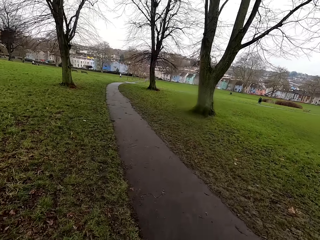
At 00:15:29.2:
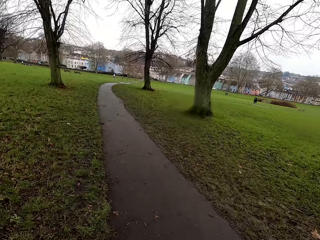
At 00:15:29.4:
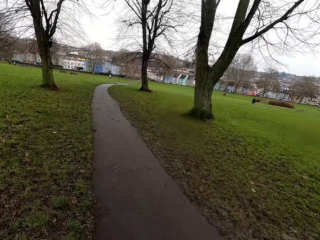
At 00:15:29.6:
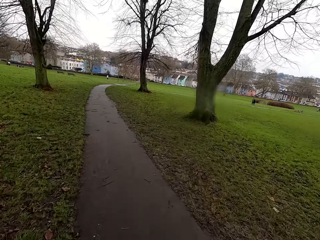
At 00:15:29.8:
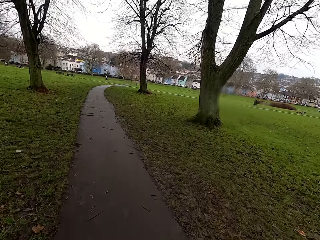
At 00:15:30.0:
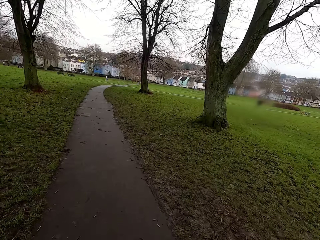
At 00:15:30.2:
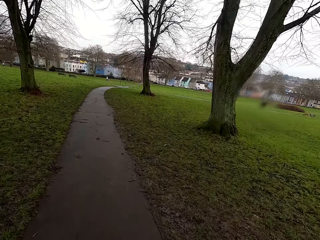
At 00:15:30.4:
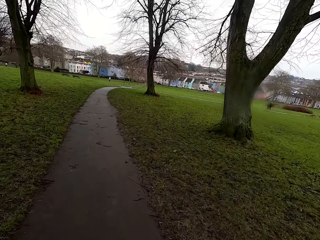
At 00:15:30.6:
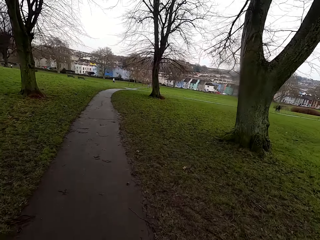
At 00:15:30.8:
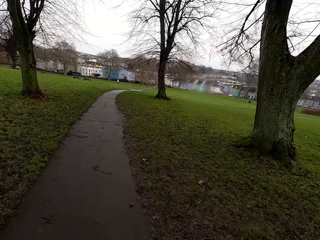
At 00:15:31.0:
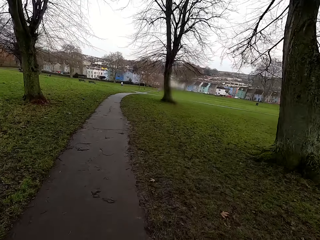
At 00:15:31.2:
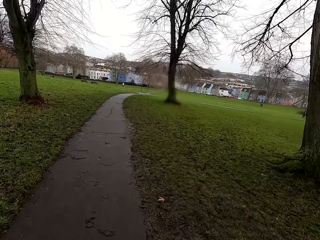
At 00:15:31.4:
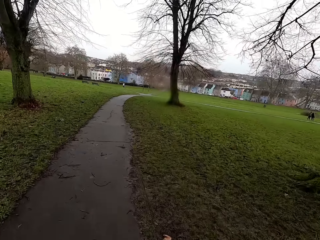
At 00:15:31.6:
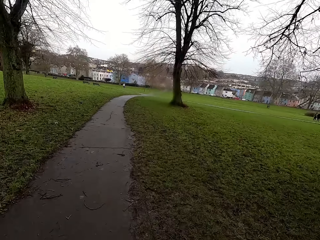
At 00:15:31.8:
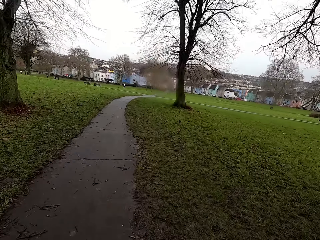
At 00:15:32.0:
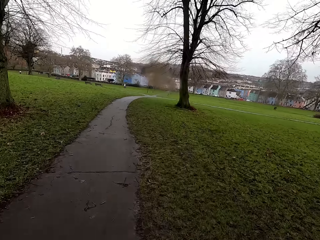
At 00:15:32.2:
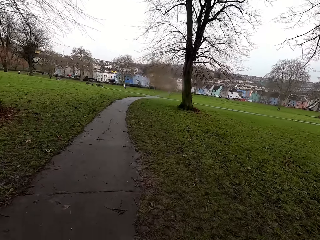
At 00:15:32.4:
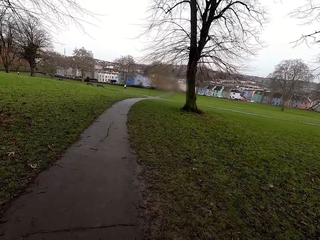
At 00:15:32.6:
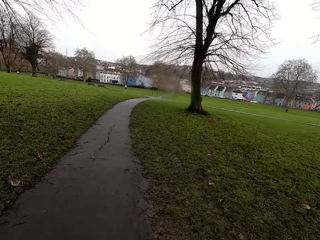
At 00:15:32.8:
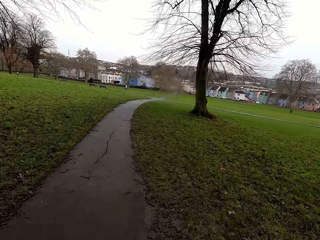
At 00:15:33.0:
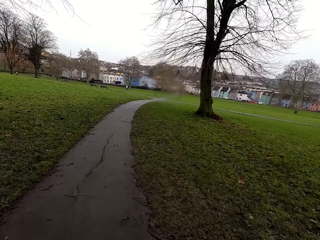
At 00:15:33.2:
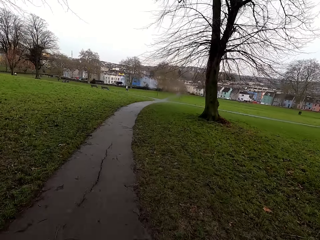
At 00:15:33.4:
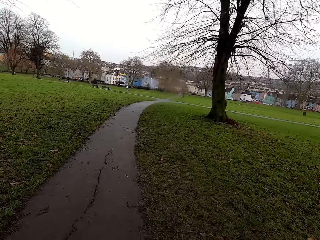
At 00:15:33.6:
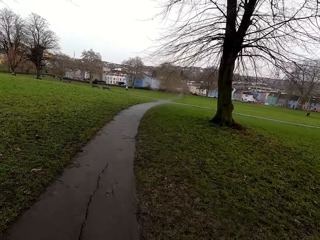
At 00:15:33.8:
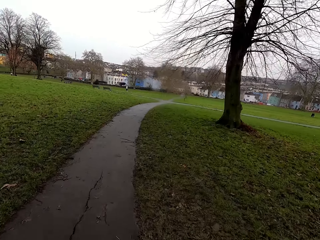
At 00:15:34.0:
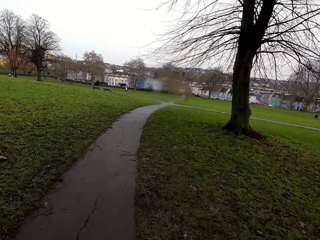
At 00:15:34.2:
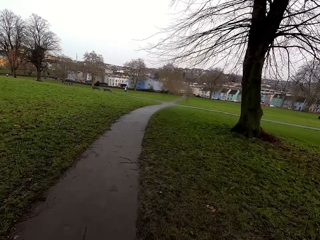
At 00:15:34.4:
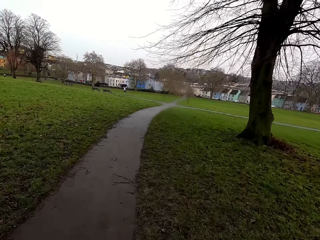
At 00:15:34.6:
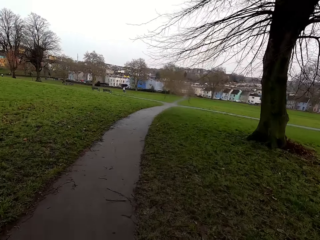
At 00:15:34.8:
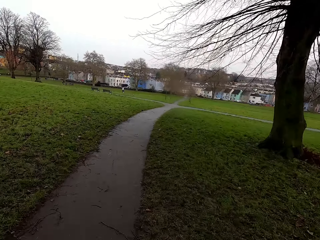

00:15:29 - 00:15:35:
The camera wearer jogs on the road.

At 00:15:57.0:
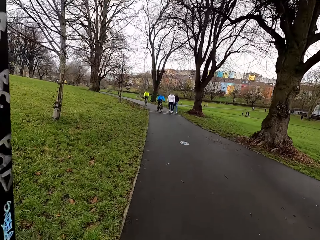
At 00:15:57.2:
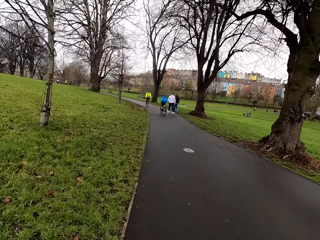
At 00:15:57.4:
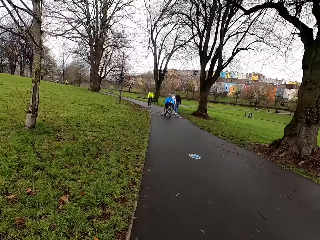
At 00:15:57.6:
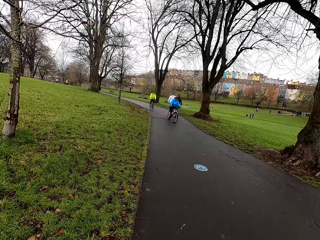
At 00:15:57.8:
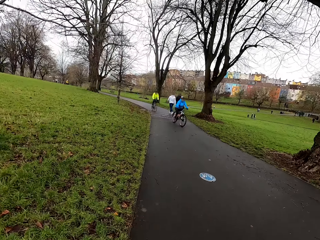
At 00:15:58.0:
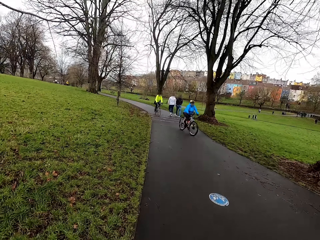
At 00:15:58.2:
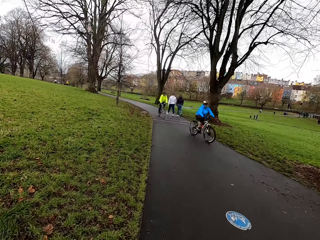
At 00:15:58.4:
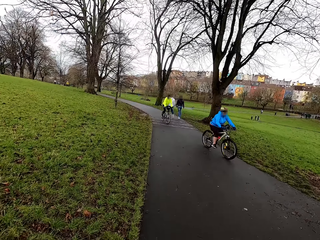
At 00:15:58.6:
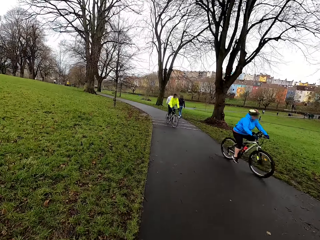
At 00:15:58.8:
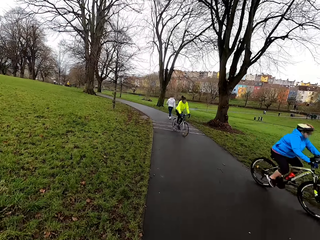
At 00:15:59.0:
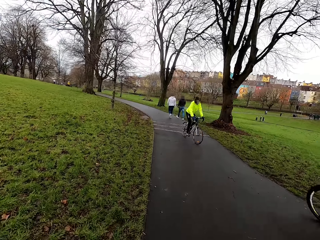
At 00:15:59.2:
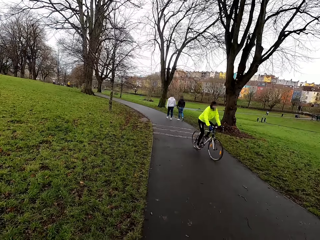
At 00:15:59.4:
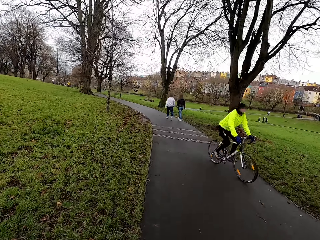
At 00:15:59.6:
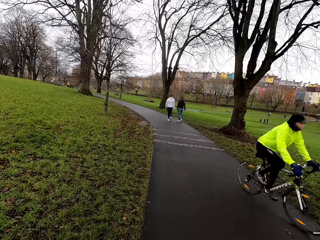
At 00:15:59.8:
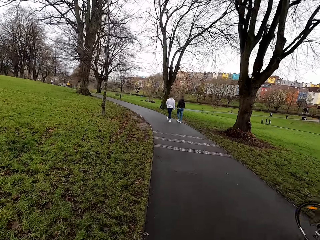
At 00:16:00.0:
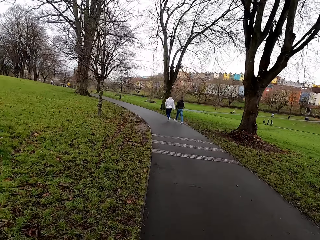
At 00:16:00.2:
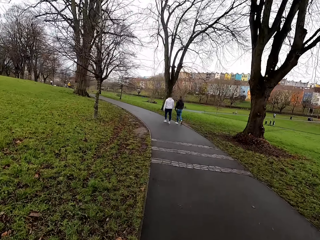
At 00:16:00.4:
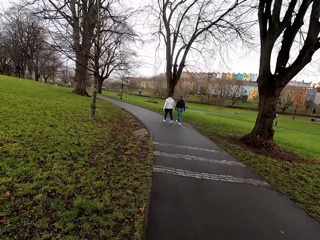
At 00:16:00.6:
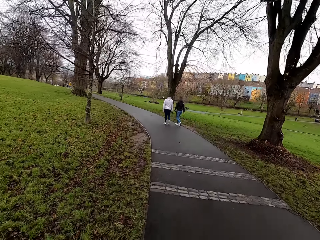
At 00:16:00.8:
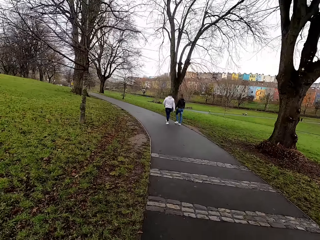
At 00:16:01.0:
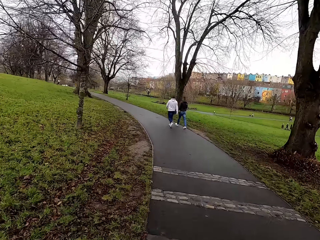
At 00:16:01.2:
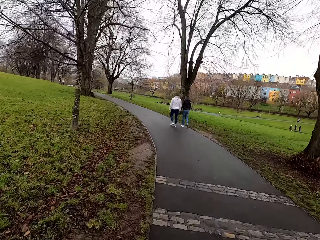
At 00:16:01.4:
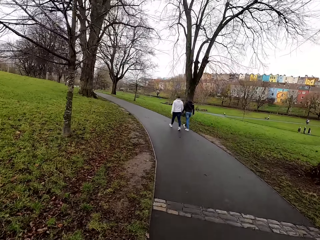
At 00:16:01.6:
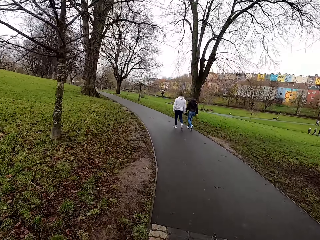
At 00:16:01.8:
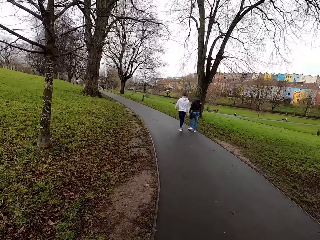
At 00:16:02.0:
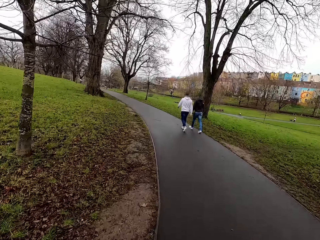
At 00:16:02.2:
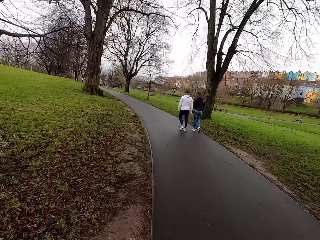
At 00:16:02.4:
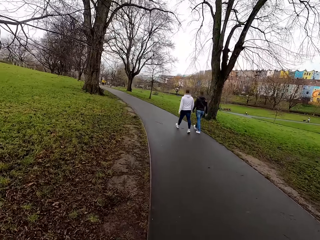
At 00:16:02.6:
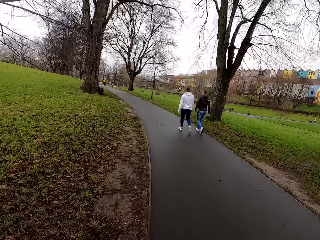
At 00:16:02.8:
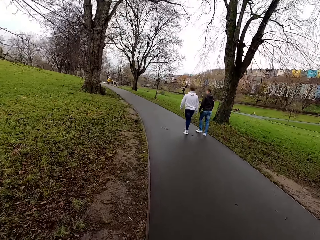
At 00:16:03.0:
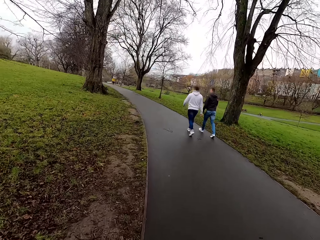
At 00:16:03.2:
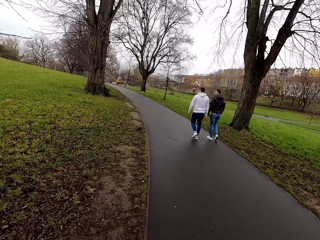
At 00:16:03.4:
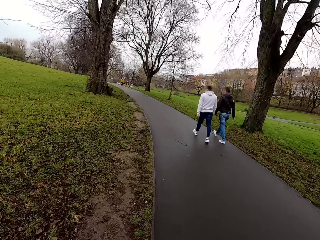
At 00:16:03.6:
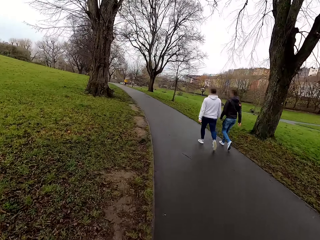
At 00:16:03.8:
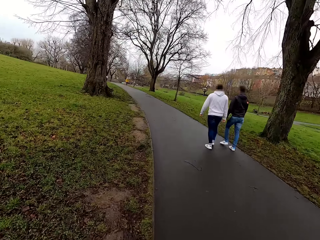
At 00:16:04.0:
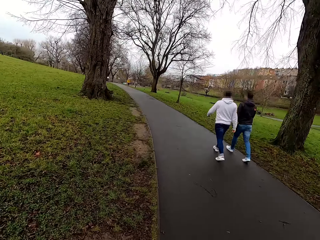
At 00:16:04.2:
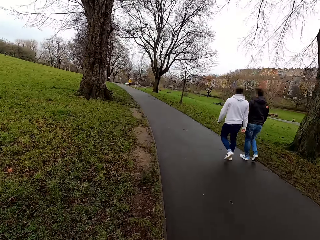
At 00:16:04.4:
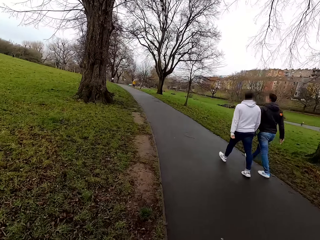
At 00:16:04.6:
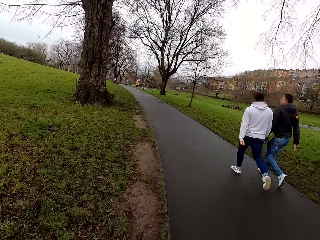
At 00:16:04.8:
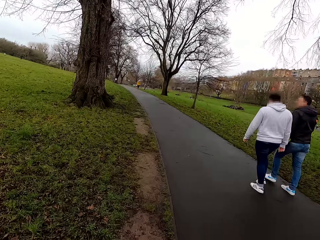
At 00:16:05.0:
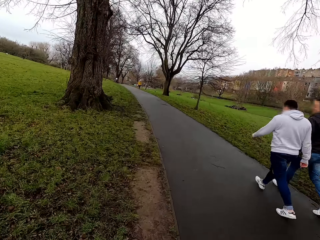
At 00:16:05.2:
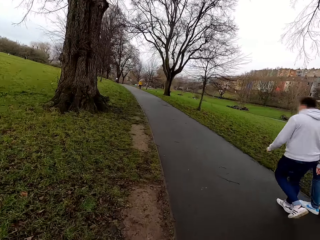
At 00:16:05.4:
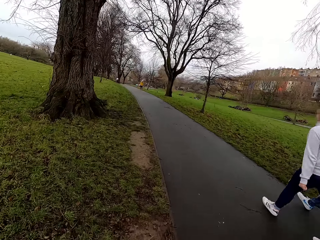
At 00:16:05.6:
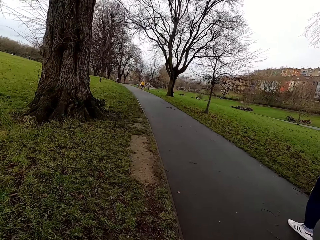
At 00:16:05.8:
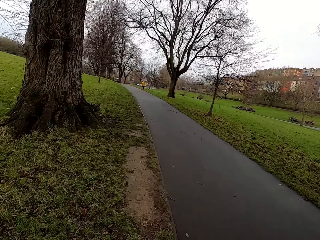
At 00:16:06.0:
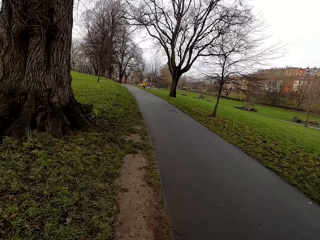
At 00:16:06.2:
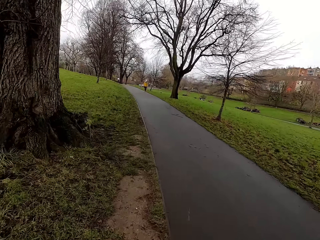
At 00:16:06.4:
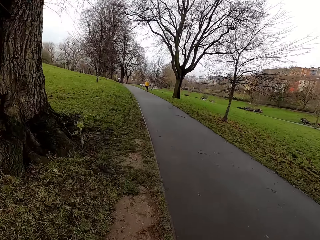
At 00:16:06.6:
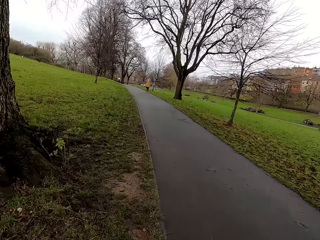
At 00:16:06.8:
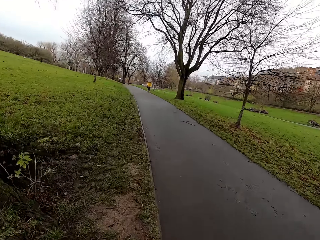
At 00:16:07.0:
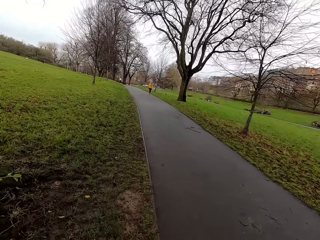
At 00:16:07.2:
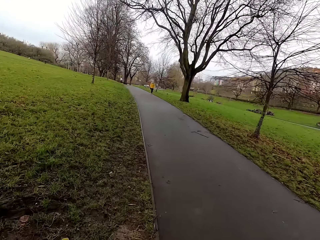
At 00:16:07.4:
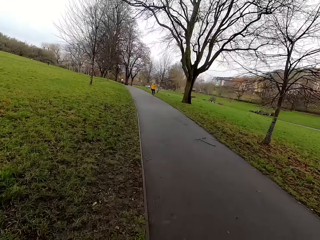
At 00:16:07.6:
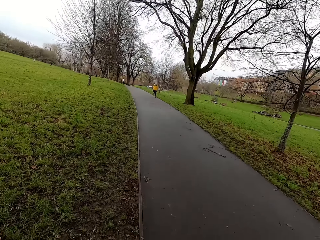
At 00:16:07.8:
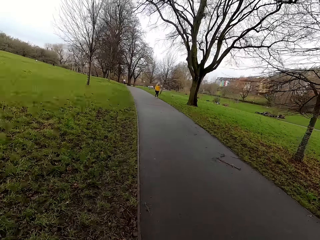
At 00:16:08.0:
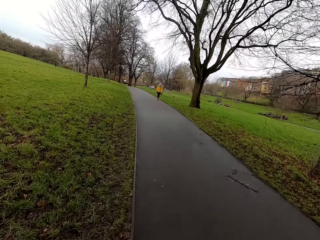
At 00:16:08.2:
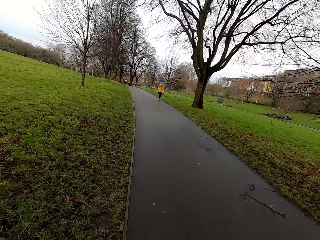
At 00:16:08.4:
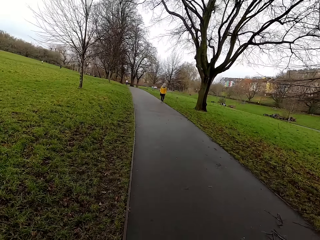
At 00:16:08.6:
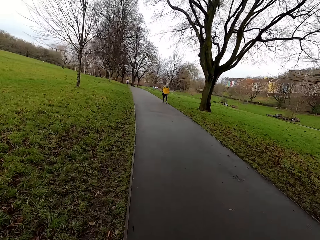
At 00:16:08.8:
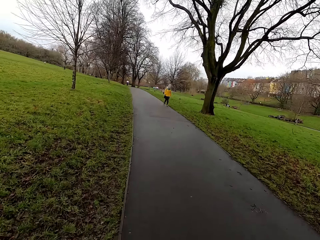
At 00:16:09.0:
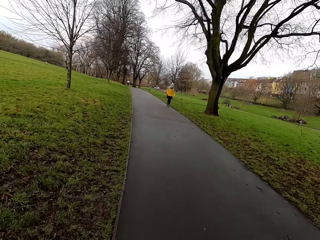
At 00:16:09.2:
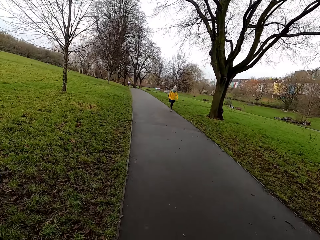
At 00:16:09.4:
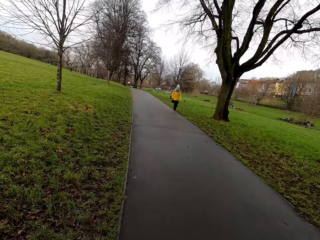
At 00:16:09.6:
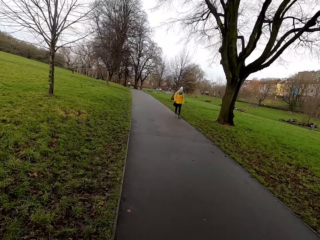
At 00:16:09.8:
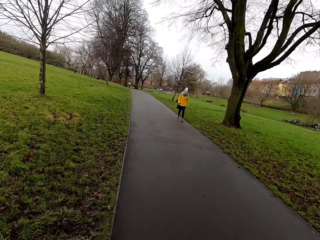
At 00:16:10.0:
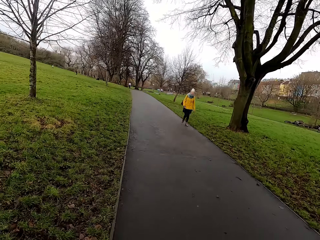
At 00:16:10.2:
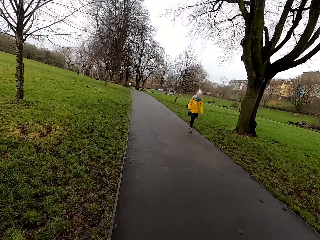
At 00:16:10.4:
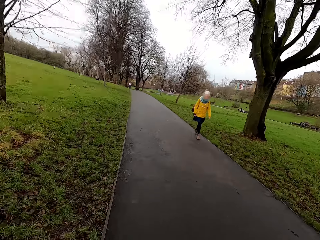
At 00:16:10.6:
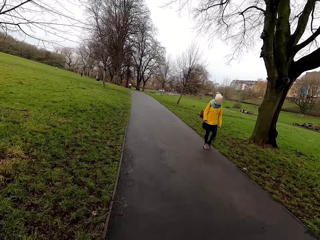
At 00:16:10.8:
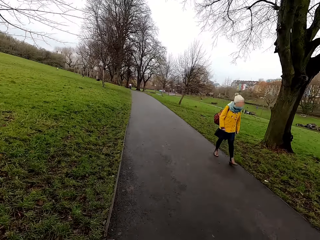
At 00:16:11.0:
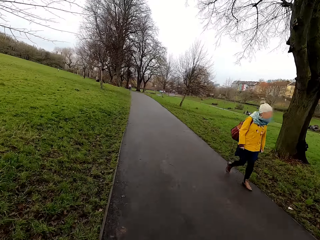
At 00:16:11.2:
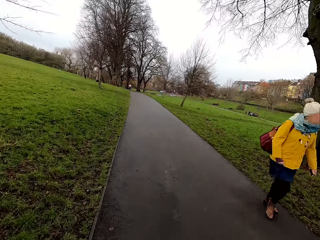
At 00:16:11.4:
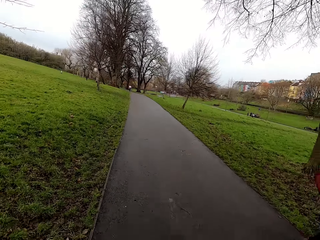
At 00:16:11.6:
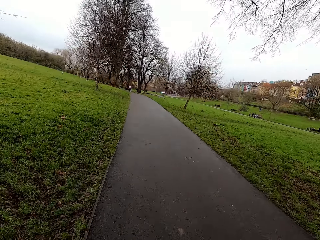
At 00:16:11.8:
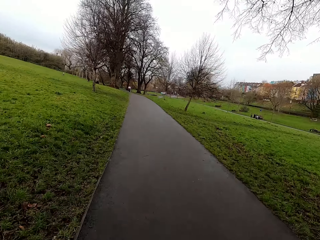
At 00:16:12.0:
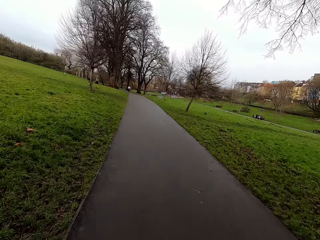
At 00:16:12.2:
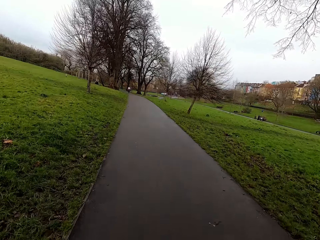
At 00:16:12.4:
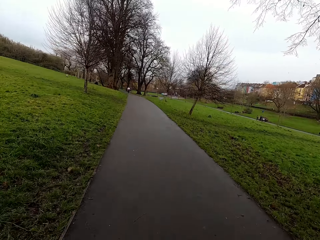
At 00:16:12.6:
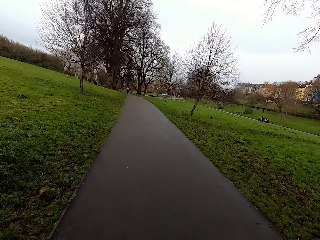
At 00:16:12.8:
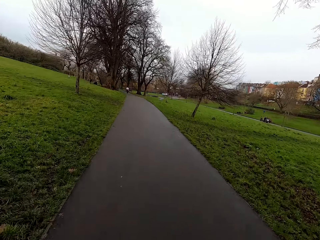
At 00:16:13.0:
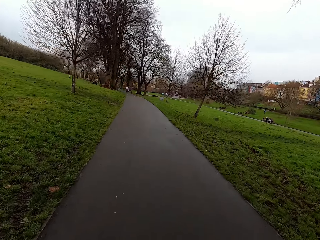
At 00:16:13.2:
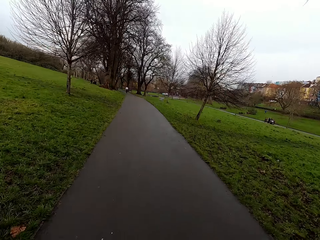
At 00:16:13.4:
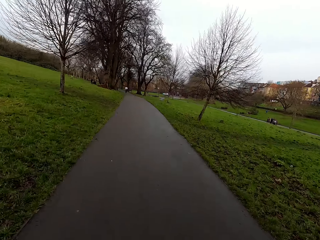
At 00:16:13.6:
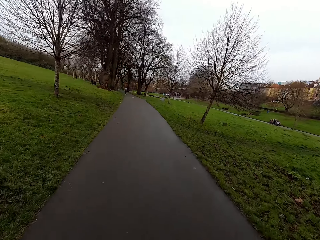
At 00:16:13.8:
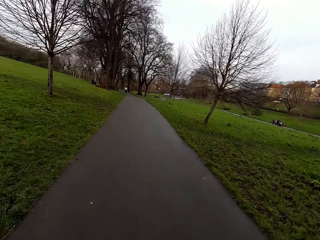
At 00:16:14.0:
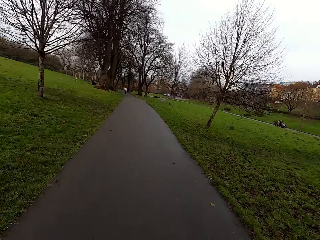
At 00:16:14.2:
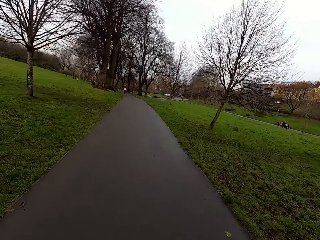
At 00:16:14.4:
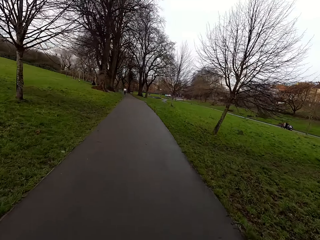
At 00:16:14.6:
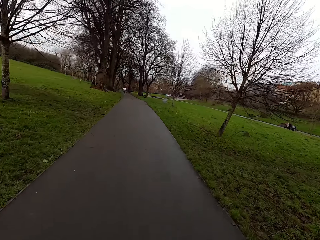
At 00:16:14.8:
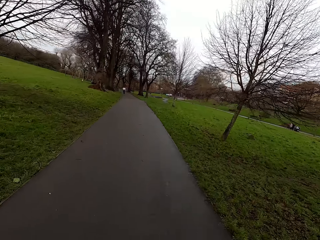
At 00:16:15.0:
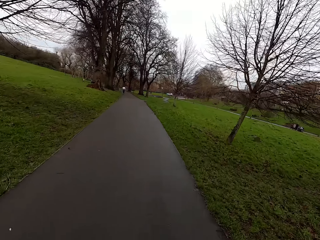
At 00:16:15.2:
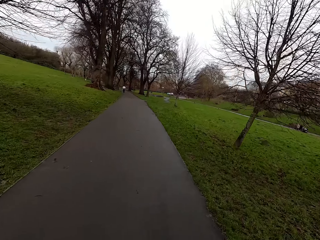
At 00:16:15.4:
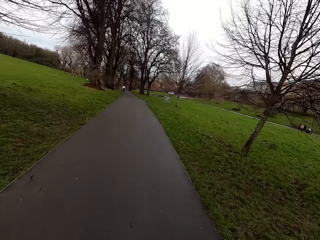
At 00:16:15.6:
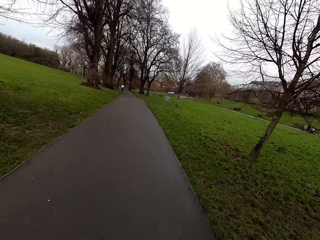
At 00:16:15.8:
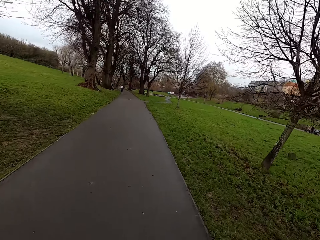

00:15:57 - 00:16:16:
A cyclist rides past the camera wearer. Another cyclist rides past the camera wearer. The camera wearer jogs on the road past a man and another man. A woman walks past the camera wearer.
